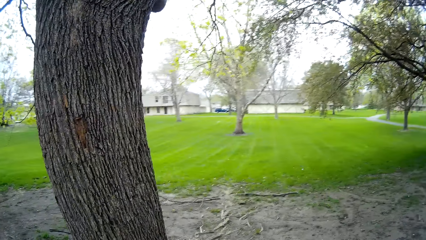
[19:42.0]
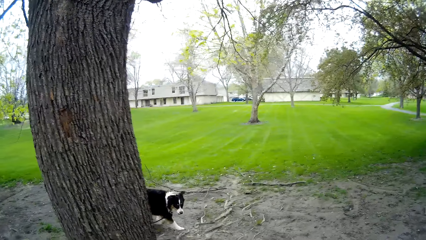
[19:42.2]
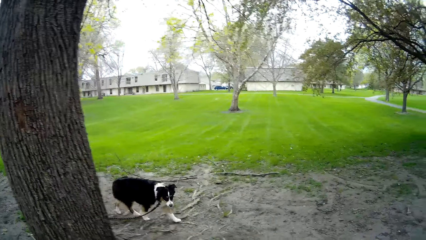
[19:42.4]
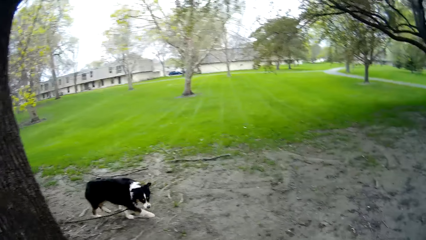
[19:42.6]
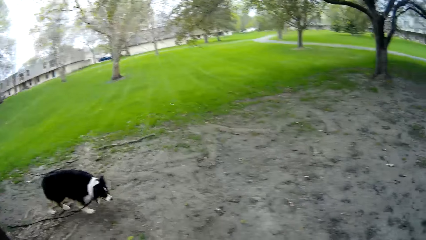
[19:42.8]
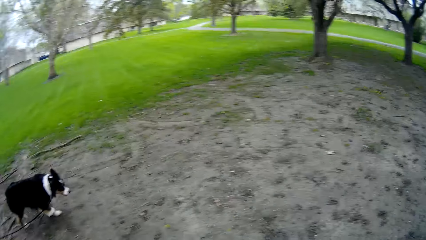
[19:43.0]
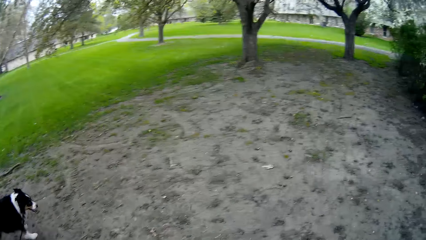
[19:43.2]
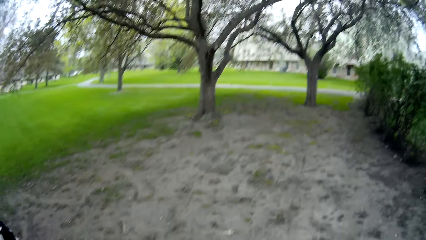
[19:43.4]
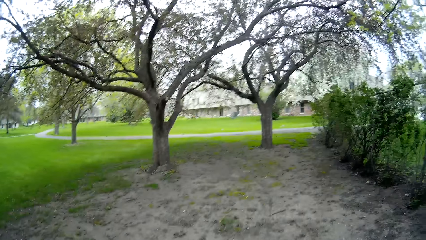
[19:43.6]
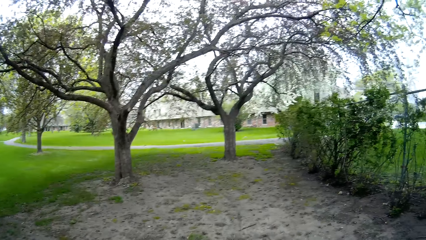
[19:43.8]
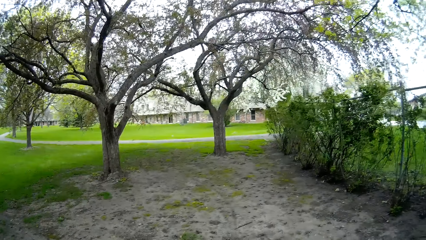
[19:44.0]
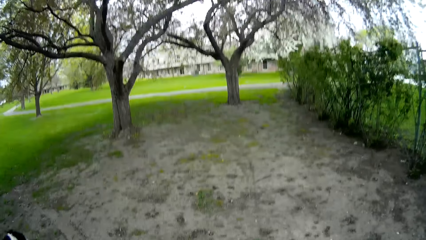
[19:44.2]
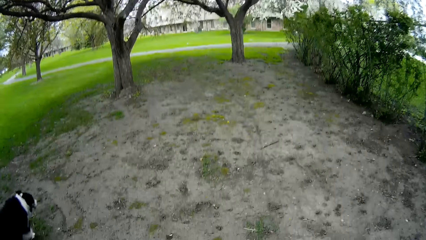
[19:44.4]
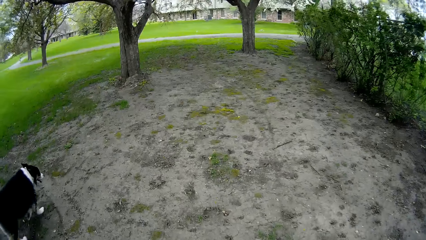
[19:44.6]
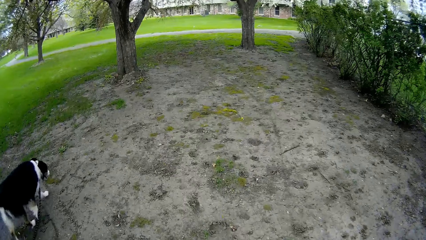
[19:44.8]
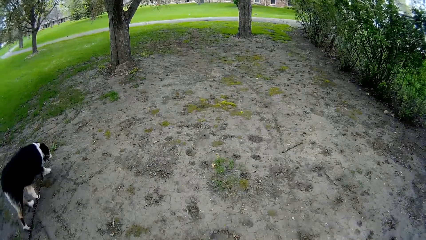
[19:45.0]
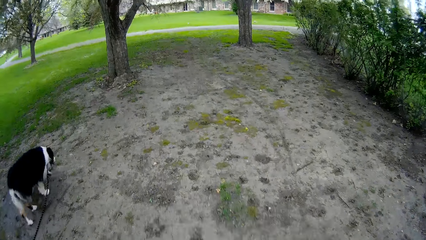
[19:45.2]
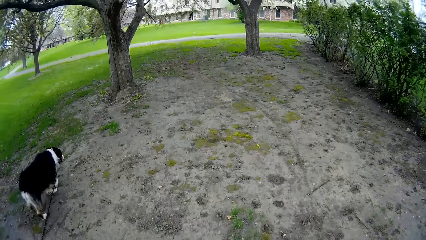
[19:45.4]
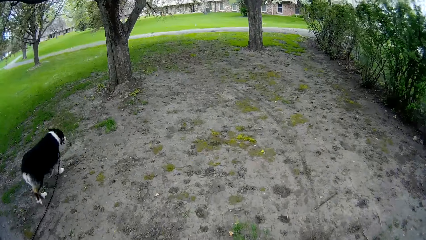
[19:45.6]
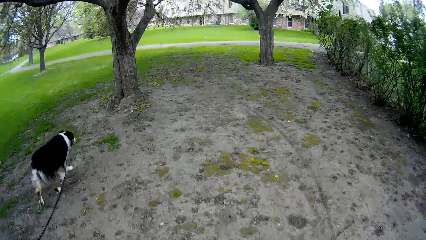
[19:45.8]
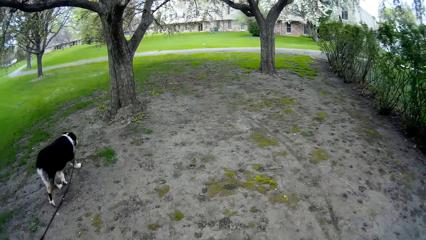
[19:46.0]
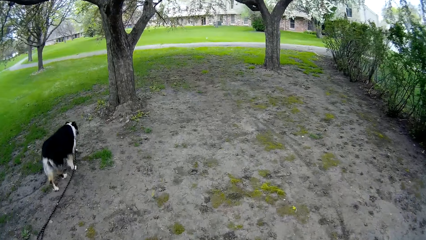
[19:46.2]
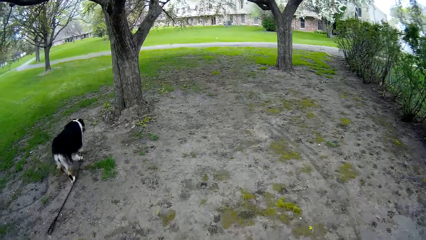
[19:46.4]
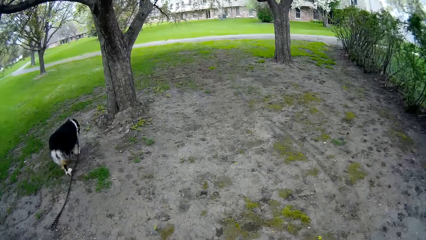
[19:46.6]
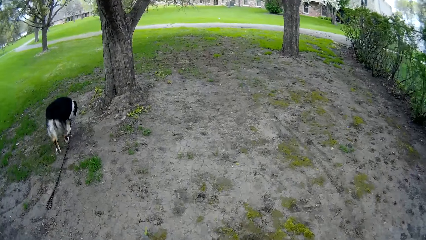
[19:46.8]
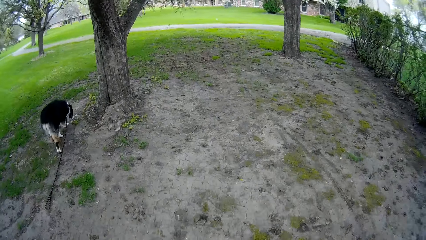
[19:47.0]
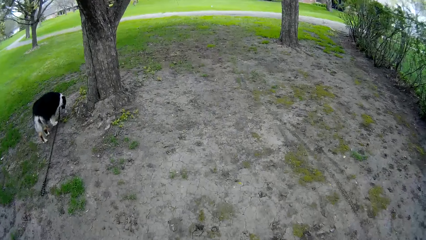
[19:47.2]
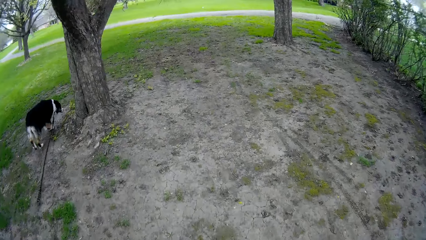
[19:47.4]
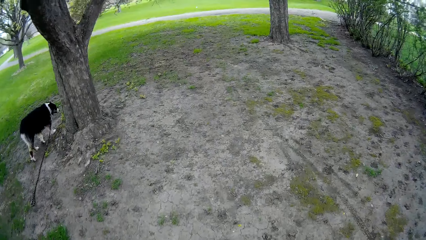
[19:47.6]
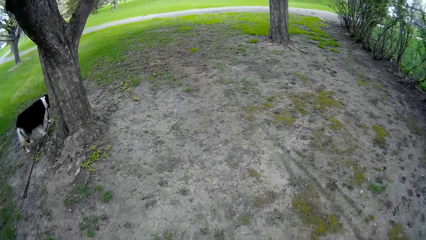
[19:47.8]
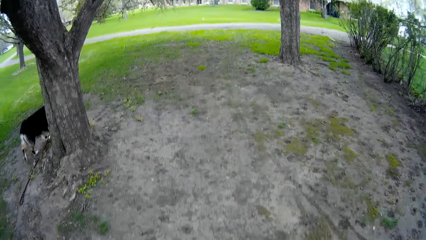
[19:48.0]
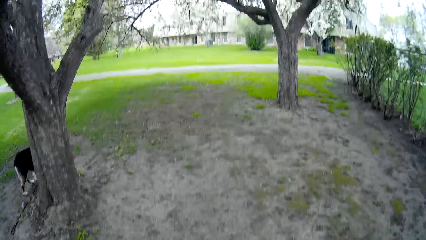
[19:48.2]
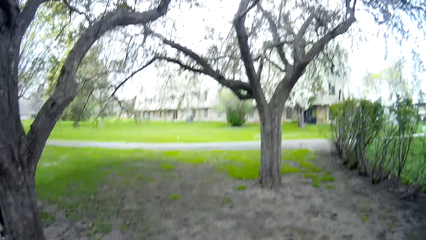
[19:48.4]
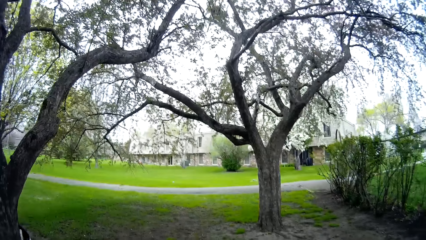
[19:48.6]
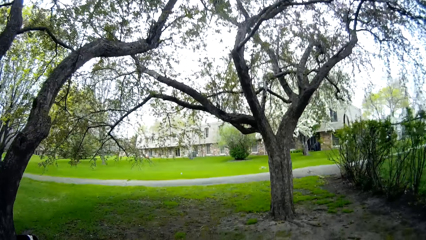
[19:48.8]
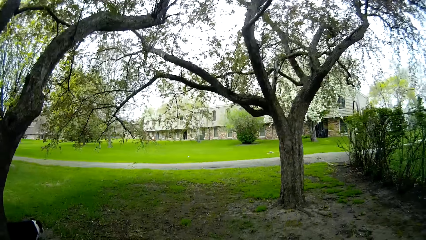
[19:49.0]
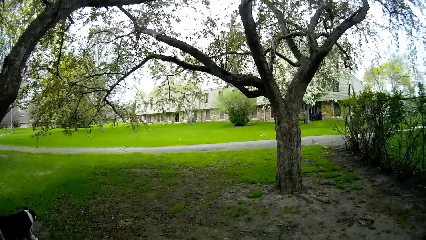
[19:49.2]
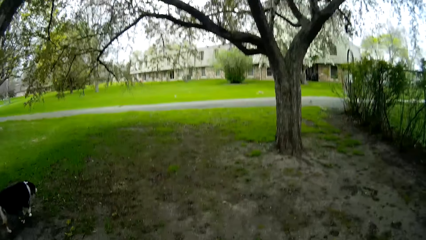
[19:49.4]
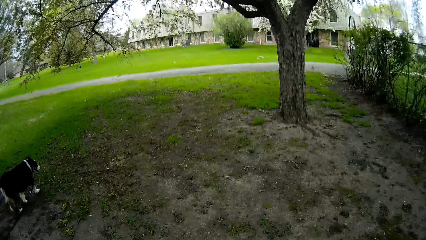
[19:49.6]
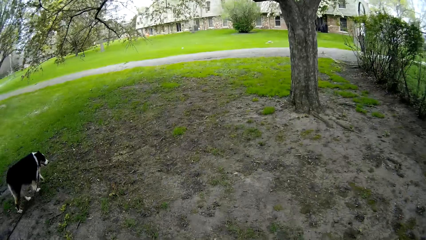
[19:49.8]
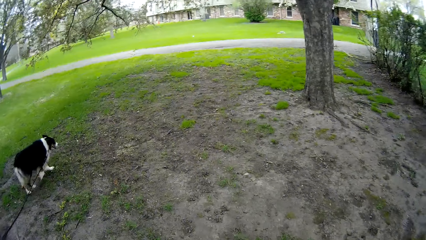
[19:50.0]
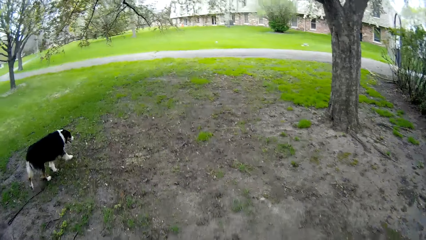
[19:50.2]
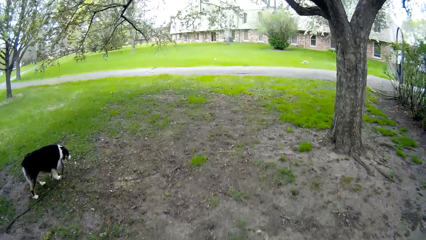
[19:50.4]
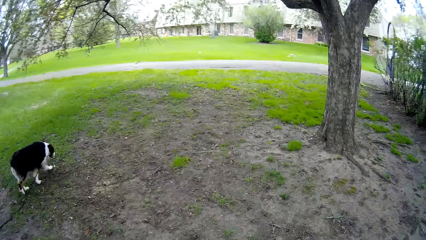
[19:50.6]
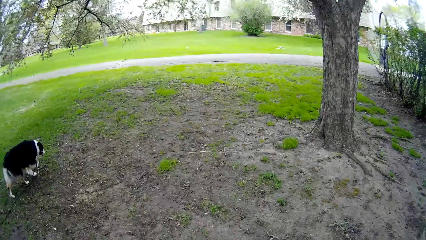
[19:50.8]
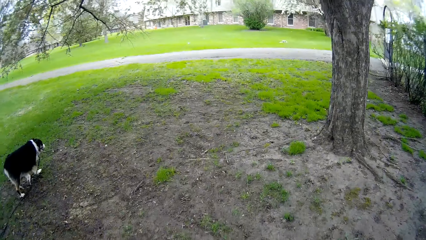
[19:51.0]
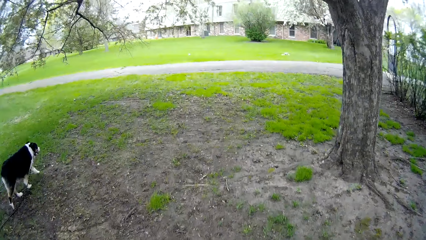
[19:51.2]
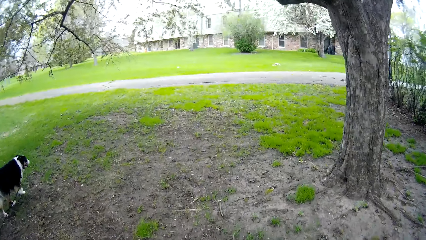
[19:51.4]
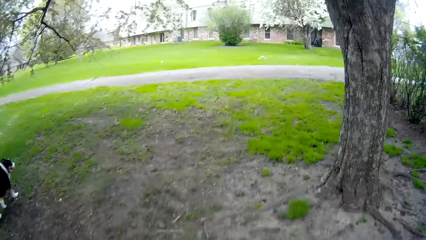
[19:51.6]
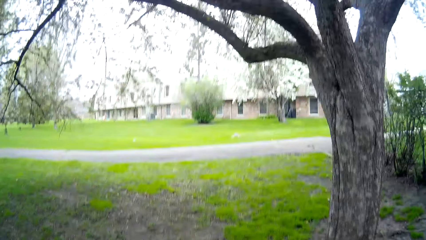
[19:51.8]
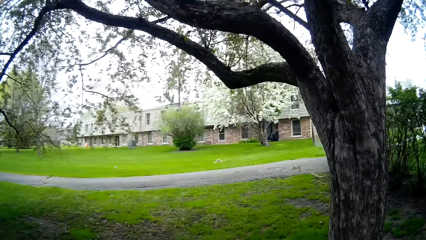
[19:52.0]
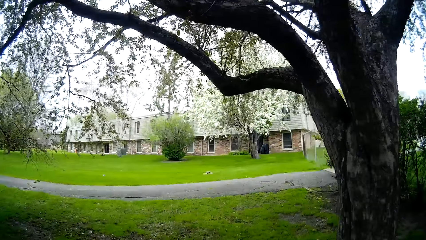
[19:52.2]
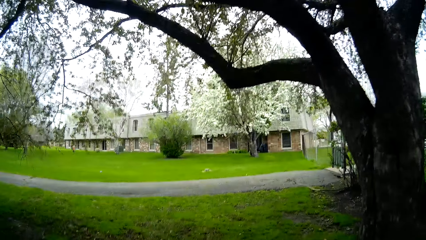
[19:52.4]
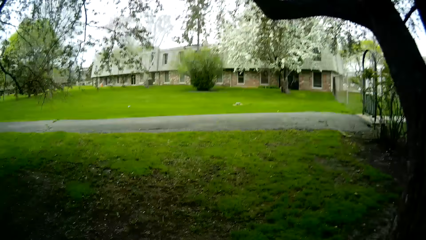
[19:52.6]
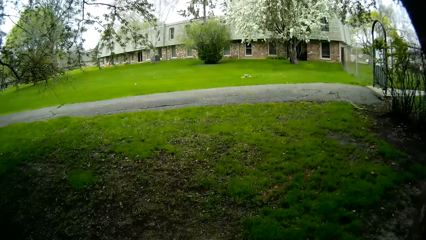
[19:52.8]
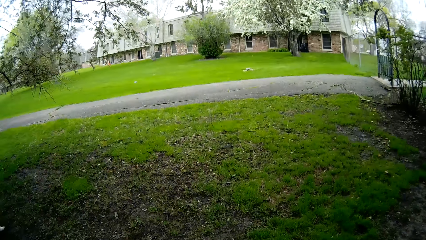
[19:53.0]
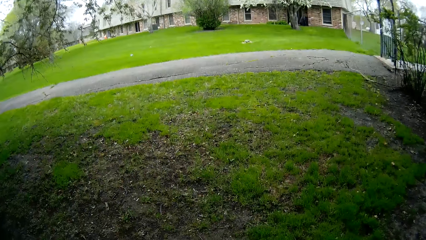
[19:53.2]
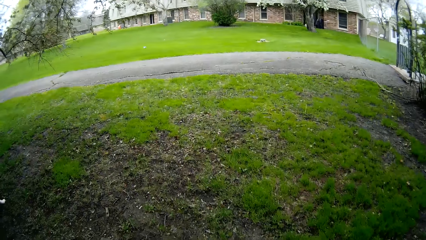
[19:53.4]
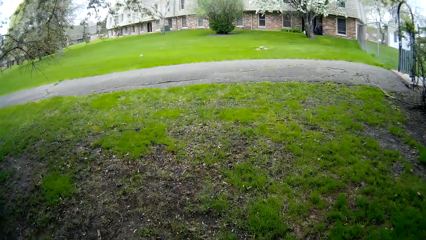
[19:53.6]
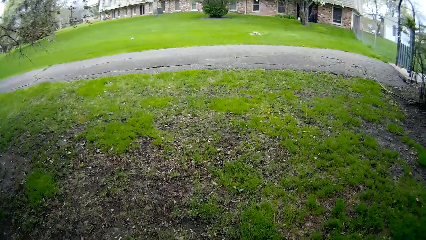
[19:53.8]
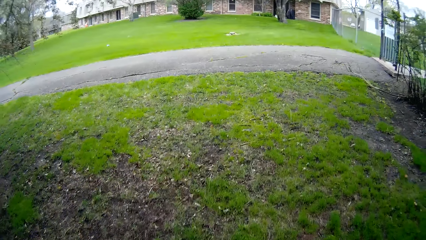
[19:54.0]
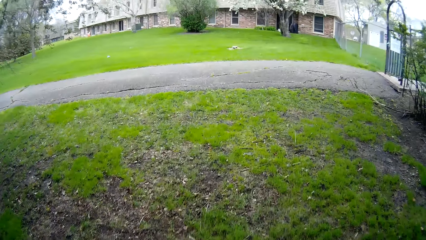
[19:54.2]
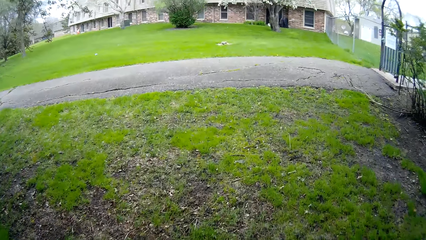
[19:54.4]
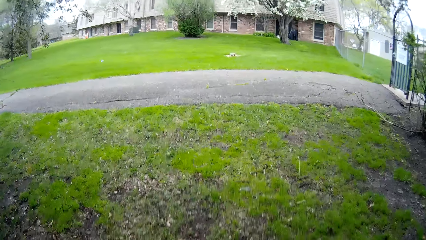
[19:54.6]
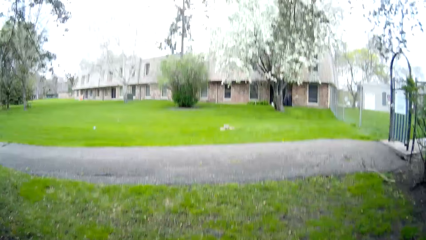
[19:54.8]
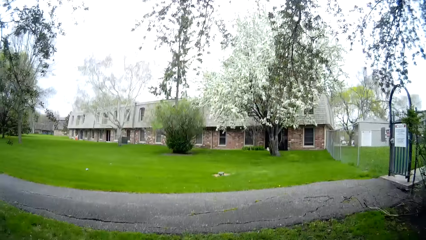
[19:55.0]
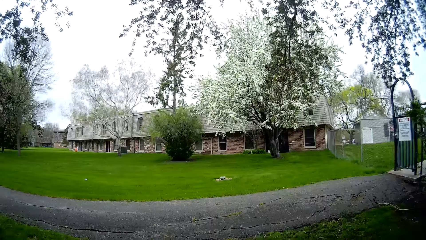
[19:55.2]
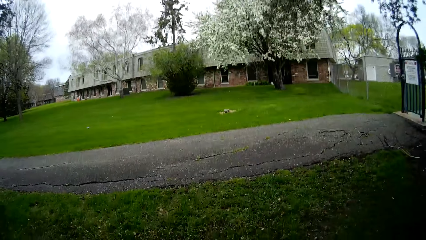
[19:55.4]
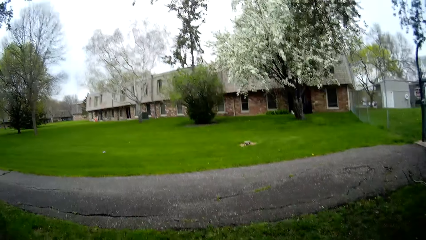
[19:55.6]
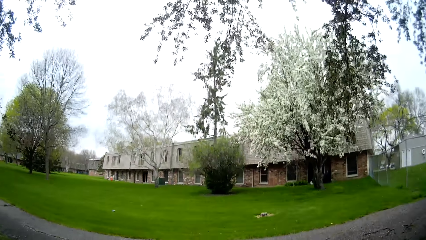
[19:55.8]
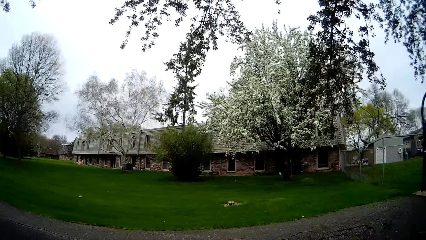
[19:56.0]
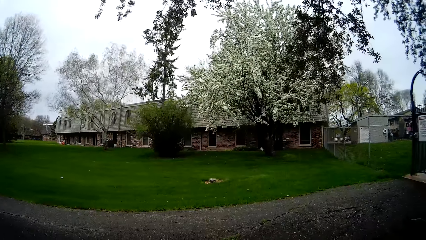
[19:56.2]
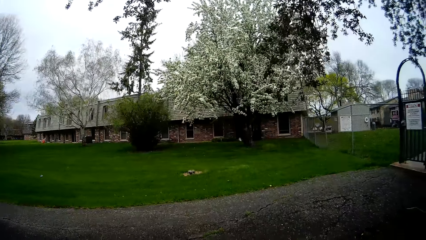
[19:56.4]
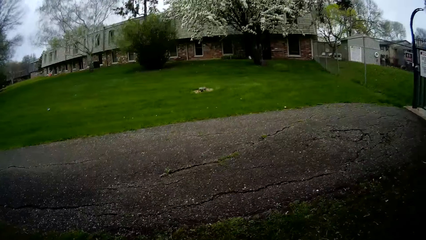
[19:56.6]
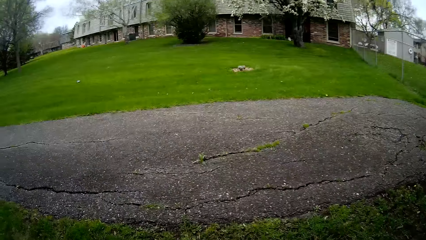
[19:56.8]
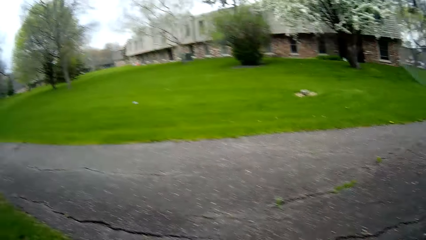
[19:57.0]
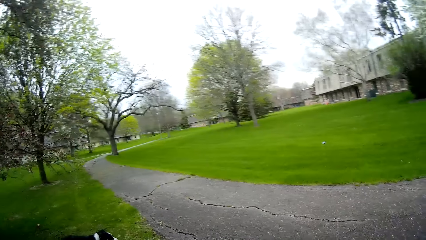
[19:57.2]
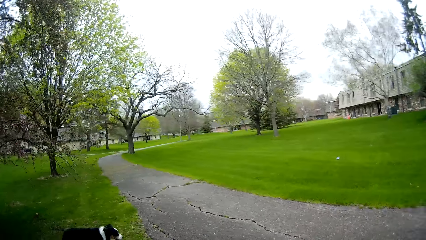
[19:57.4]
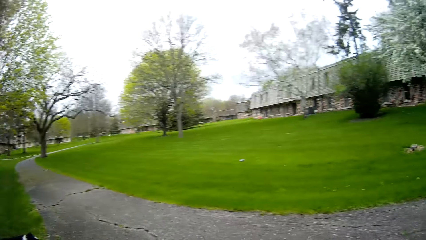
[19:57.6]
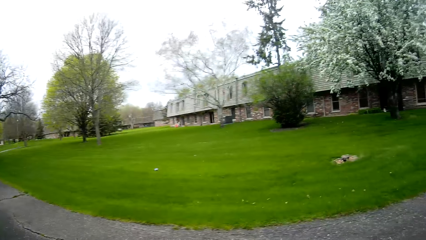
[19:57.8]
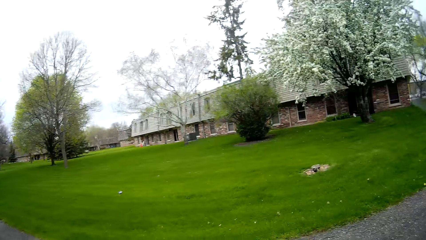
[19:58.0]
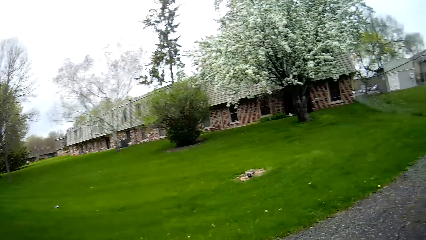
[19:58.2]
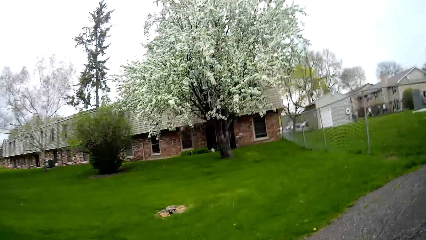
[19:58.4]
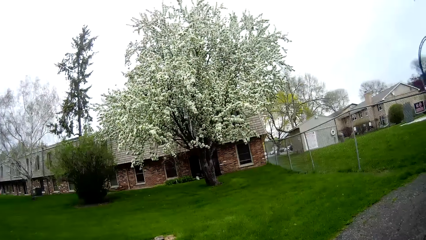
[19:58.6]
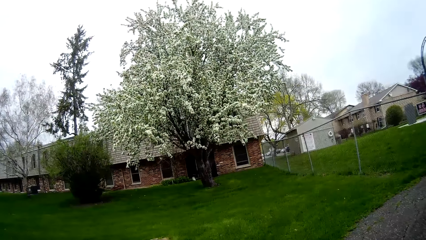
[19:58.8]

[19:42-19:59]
The dog walks by the camera wearer. The camera wearer talks to the man.
